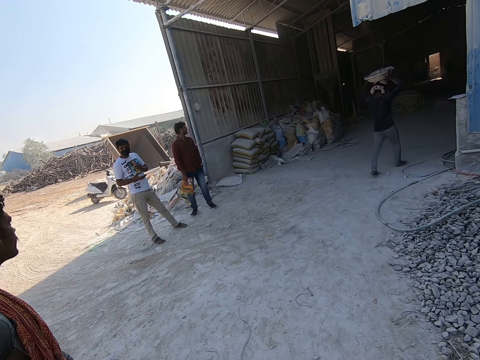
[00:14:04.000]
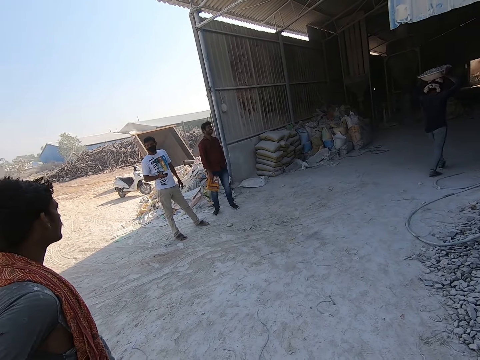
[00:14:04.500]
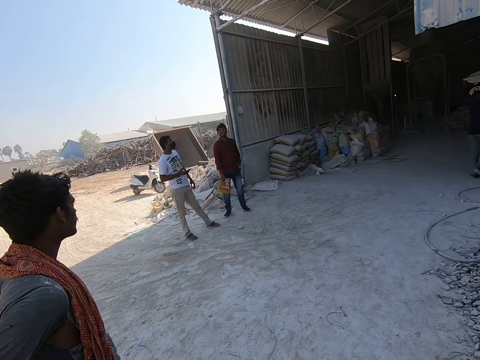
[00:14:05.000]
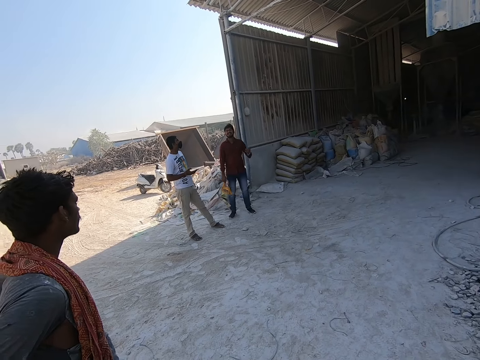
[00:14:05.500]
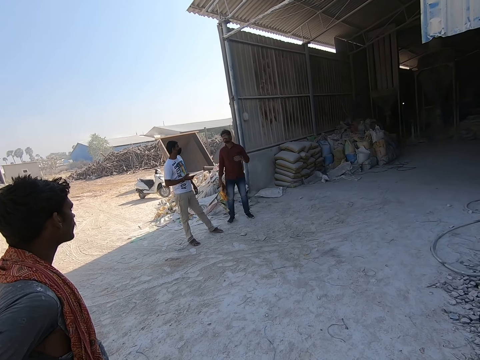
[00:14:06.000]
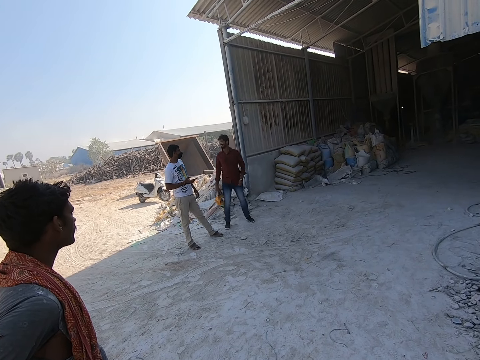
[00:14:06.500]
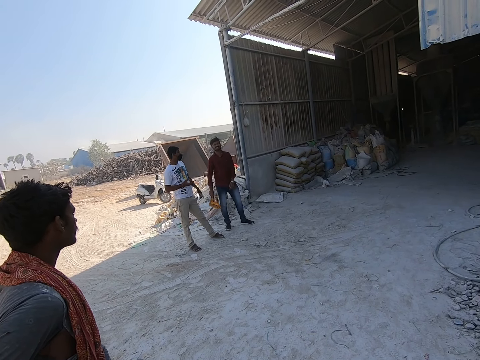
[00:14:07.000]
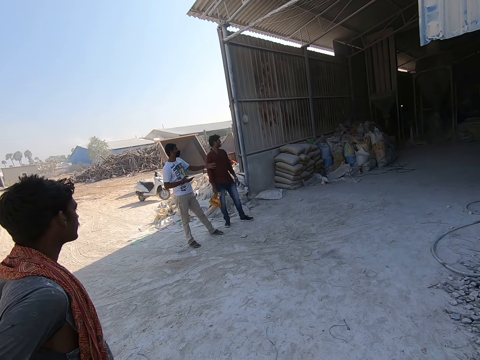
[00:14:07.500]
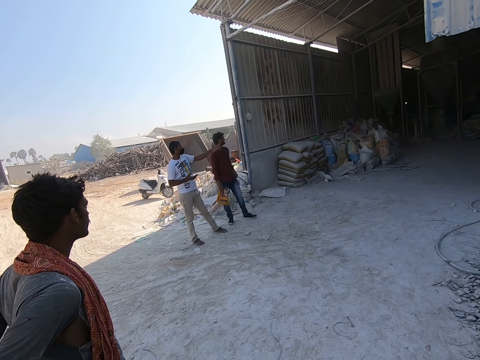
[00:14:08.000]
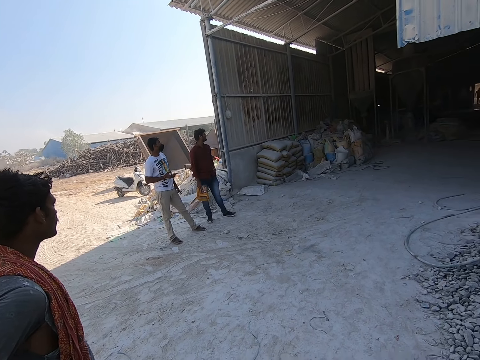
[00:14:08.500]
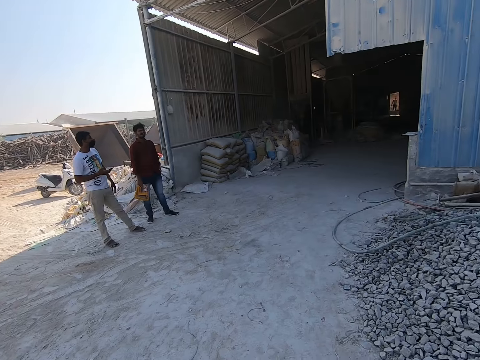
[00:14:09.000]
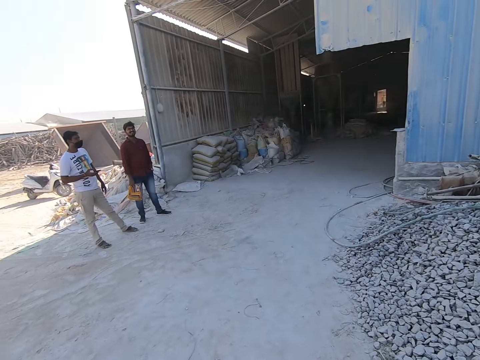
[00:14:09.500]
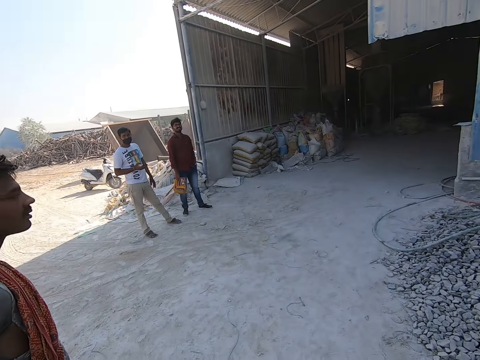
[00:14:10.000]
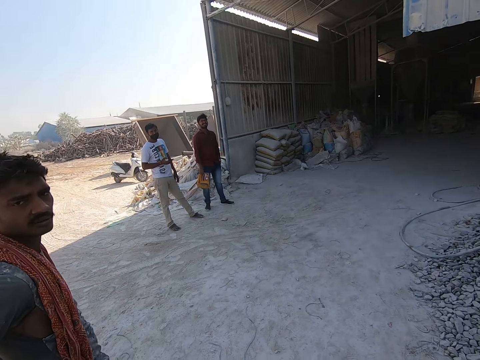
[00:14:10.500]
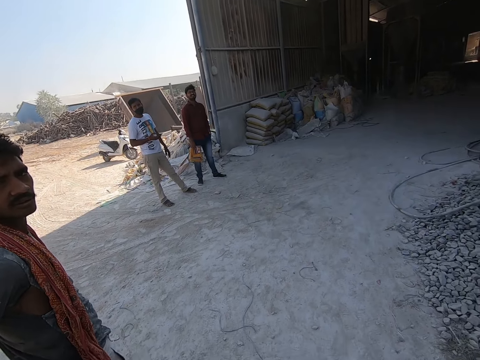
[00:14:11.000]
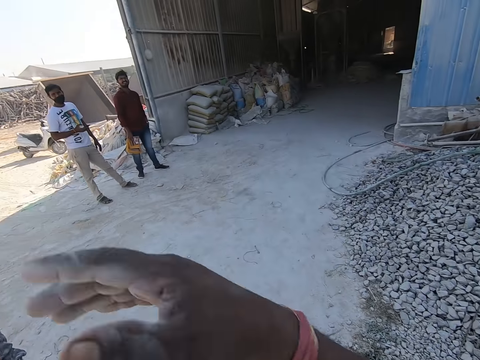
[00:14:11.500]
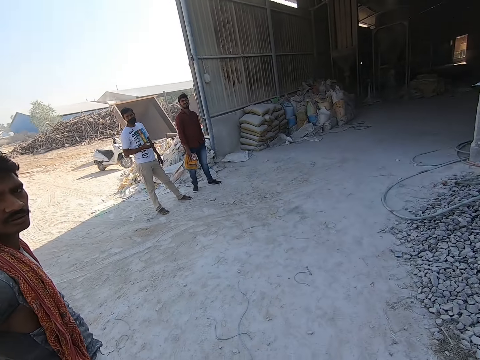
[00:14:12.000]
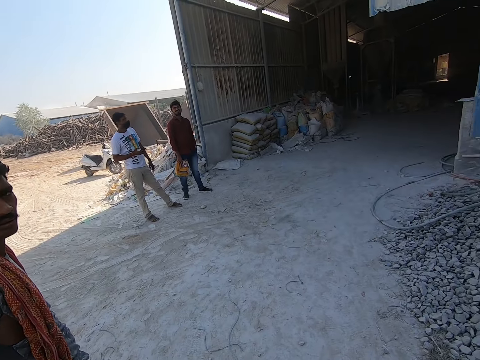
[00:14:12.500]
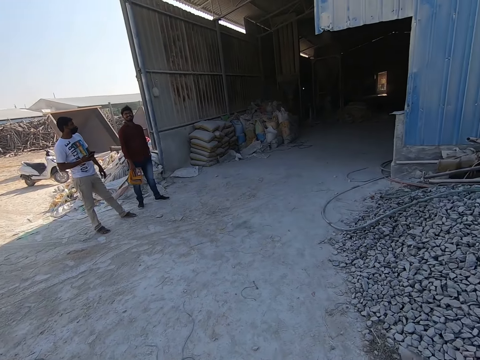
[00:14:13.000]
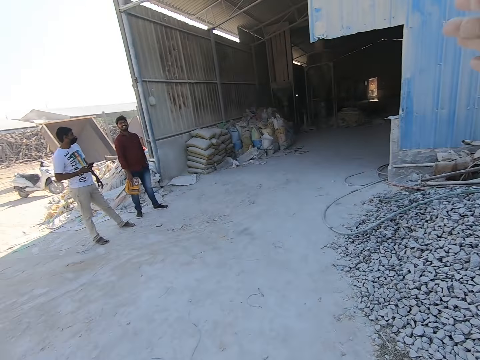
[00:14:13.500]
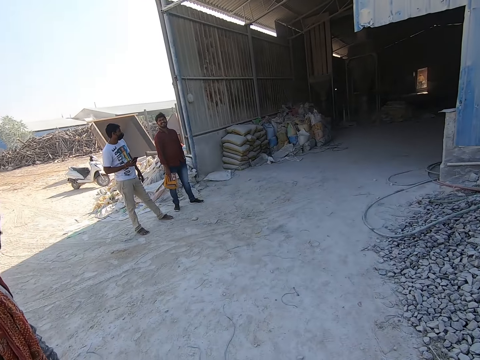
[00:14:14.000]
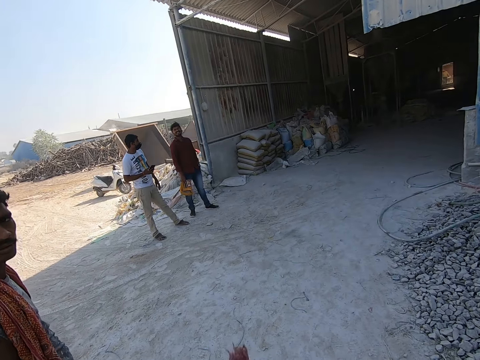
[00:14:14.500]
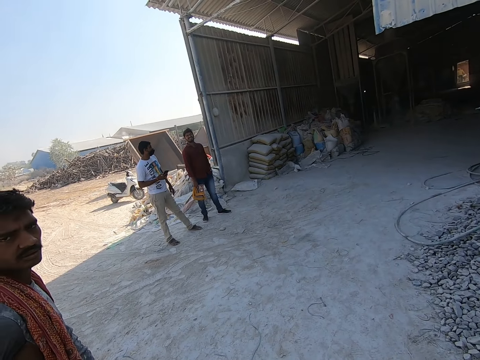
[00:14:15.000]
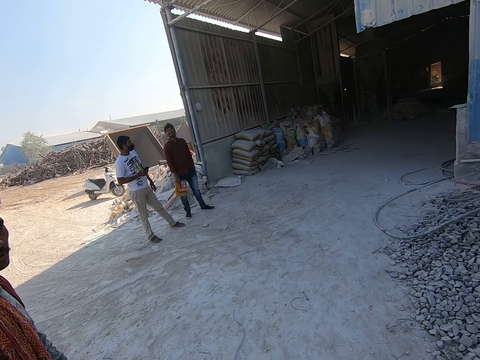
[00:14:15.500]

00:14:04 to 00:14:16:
The camera wearer talks to a person and another person. They converse with a man.

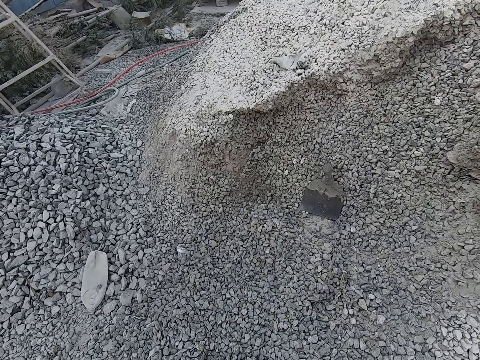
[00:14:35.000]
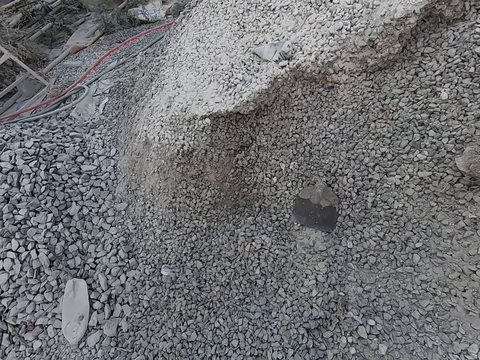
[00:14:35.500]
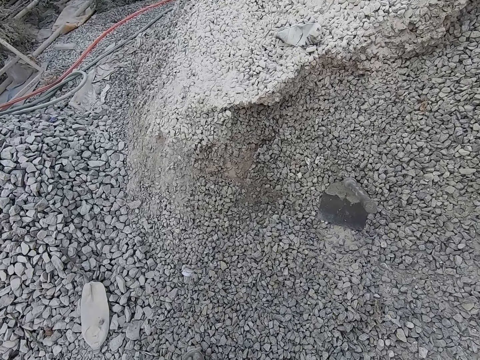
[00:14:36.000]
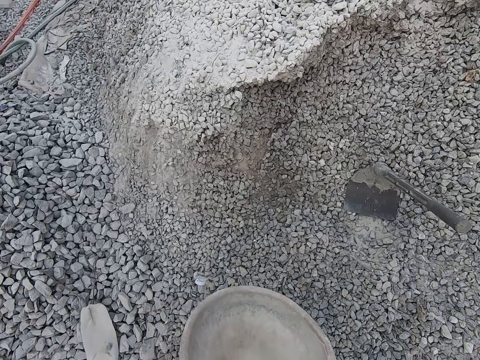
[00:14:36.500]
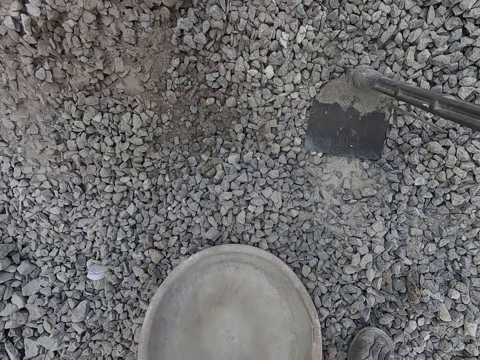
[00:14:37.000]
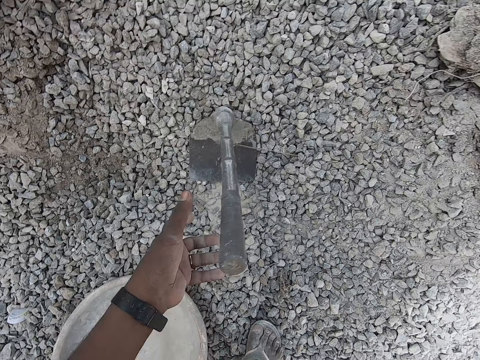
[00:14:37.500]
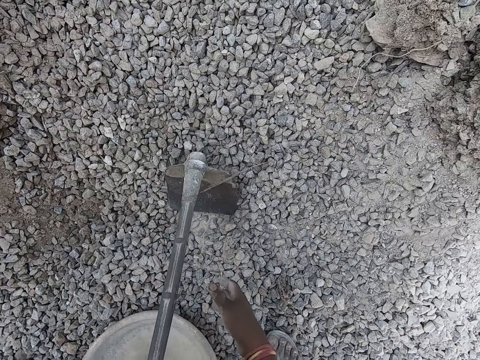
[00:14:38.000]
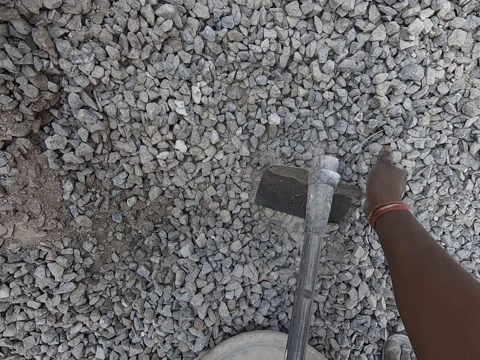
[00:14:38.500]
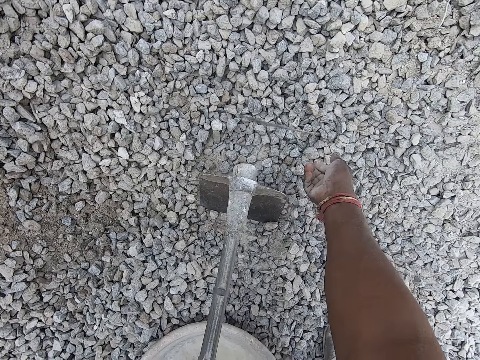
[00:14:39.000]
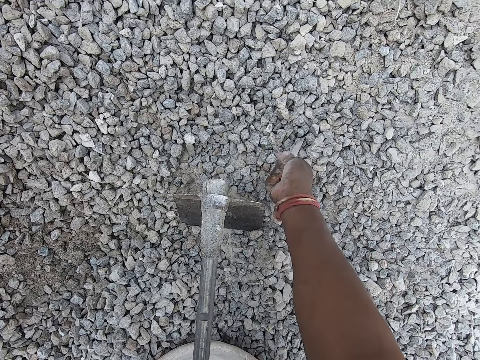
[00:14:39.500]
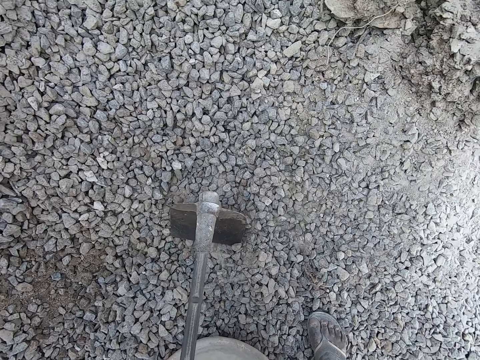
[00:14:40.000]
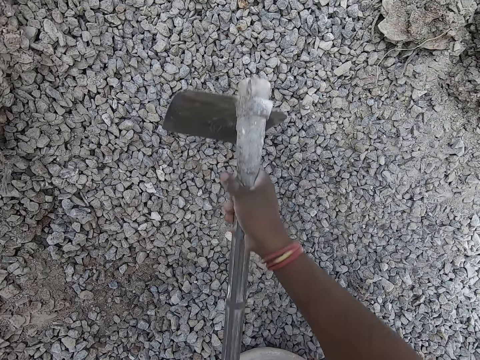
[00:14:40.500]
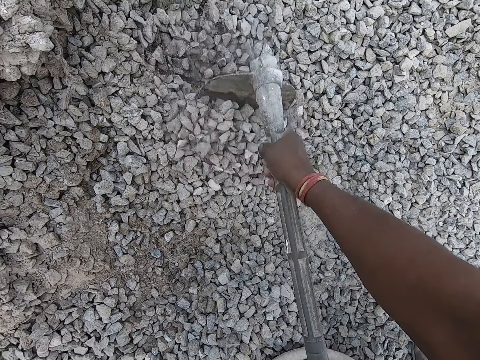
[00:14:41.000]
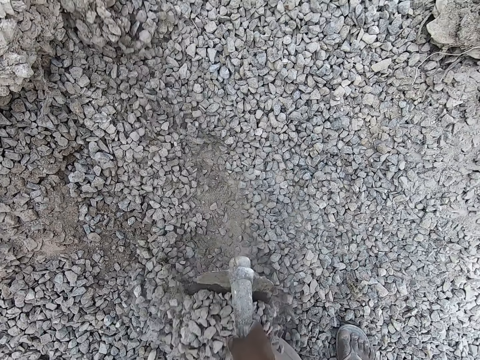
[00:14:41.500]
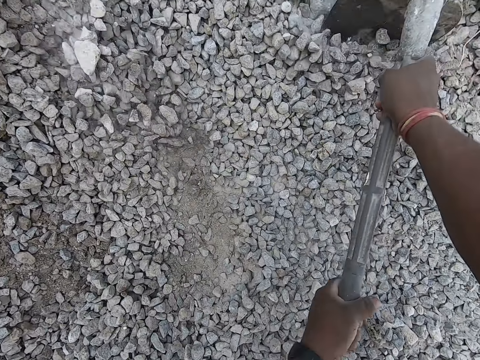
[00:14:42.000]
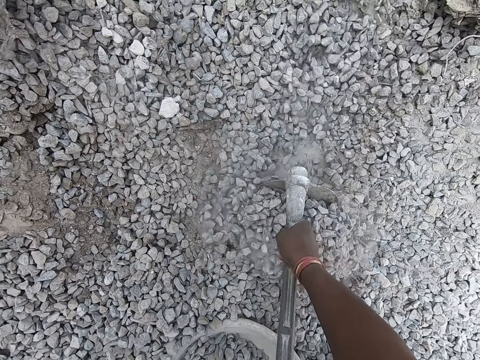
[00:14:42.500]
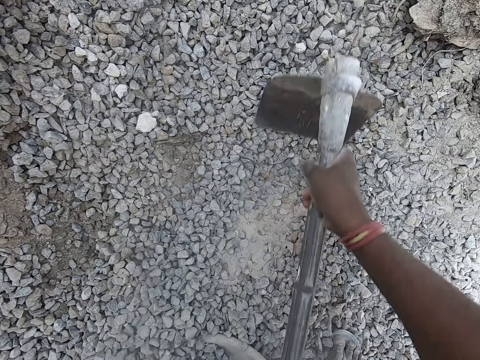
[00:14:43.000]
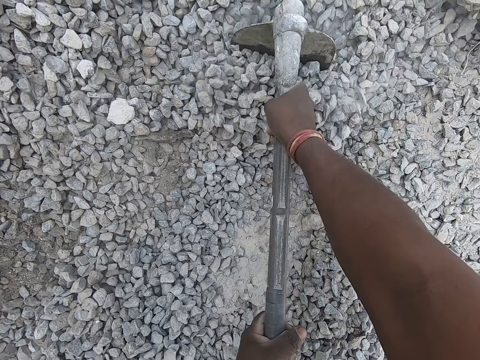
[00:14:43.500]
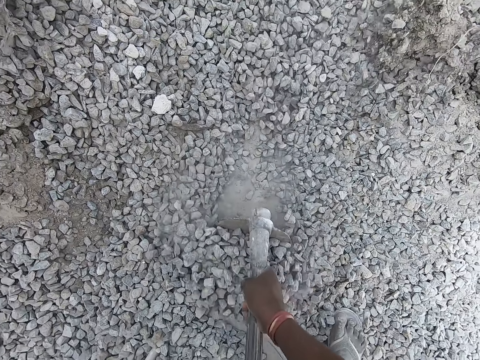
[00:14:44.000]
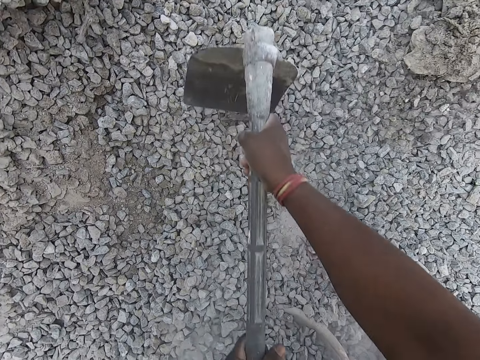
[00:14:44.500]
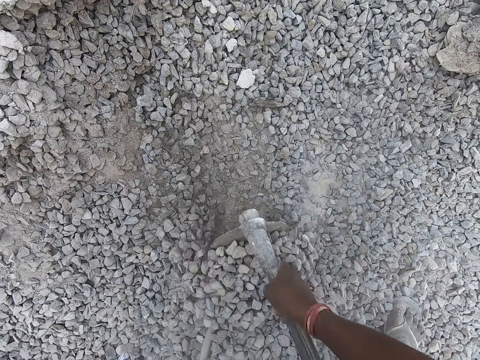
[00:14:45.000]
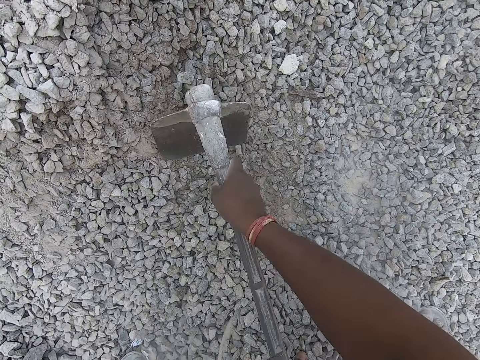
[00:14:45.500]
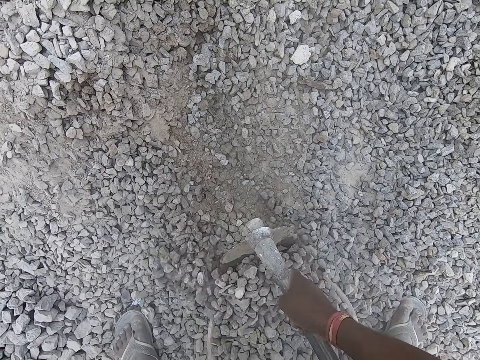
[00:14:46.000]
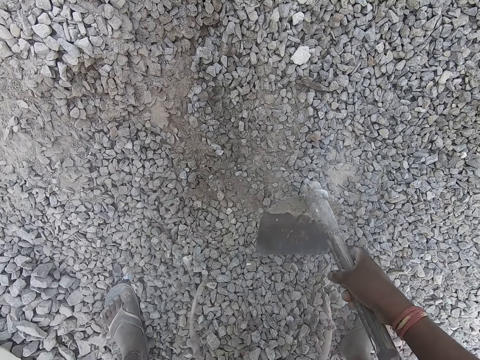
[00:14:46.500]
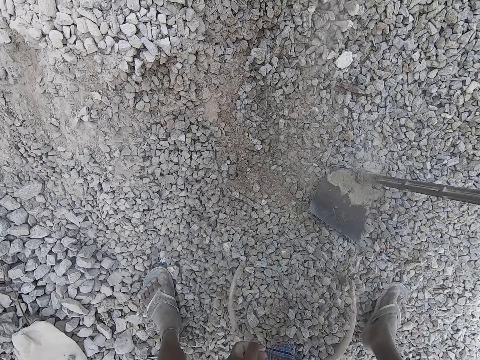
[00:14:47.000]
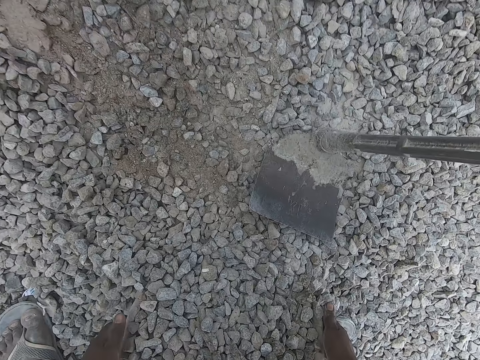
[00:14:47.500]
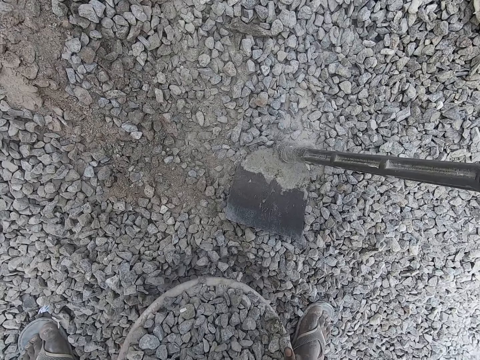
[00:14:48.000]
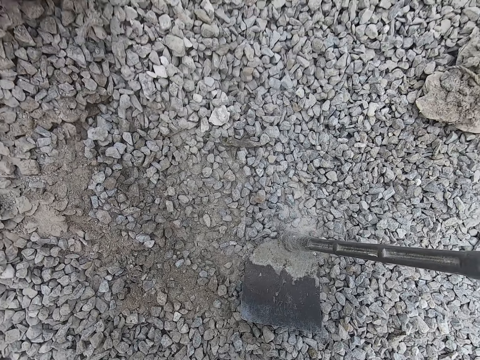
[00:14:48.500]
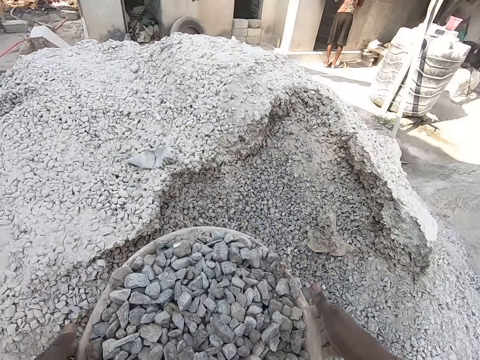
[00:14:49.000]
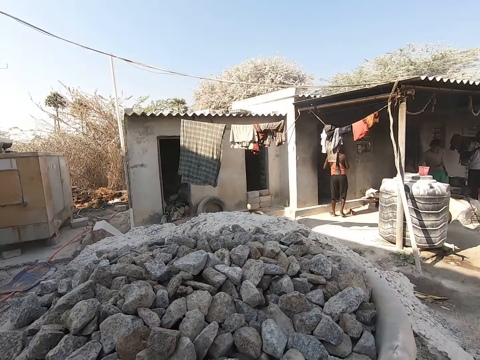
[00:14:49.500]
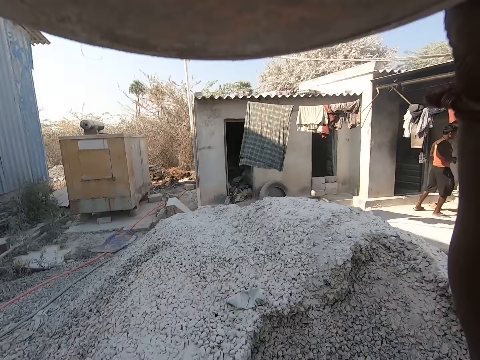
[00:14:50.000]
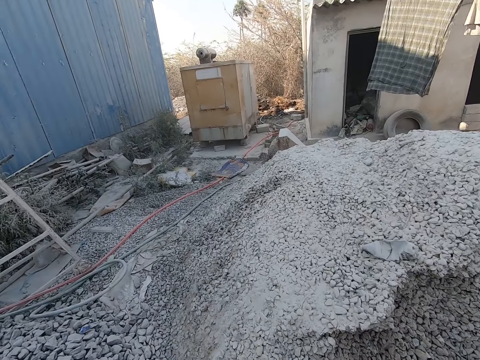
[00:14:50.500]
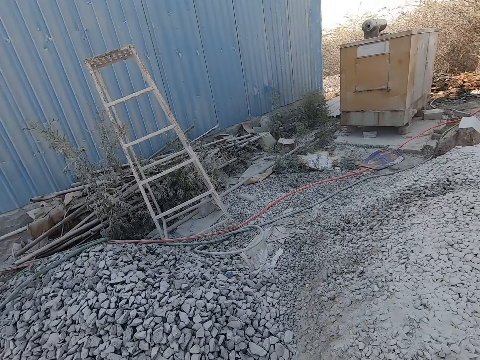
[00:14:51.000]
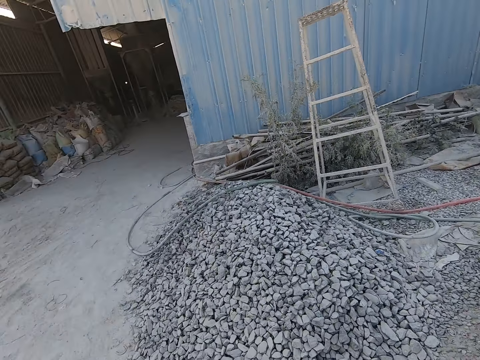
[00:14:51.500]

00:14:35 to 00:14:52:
The camera wearer drops a head pan on the gravel or concrete with his left hand. He picks the hoe in the gravel with his left hand. He removes a broomstick from the gravel with his right hand. He digs the concrete with the hoe. He packs gravel into the head pan with the hoe in both hands. He drops the hoe on the gravel with his right hand. He lifts the head pan of gravel on his head with both hands.
